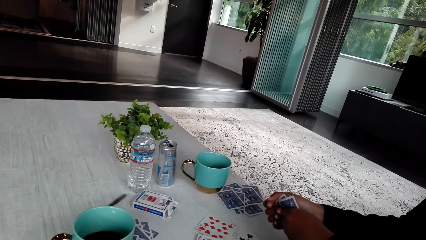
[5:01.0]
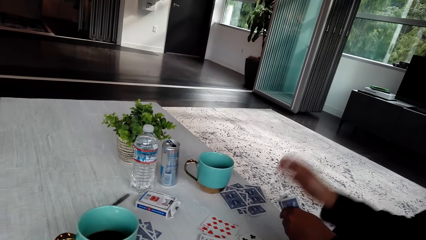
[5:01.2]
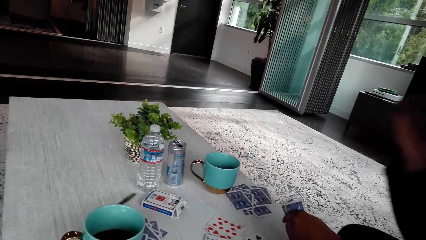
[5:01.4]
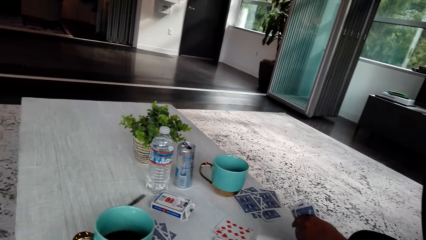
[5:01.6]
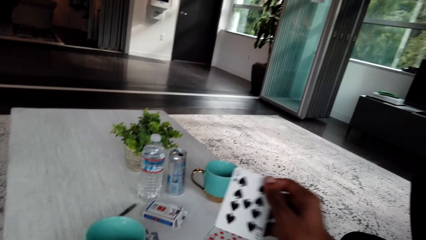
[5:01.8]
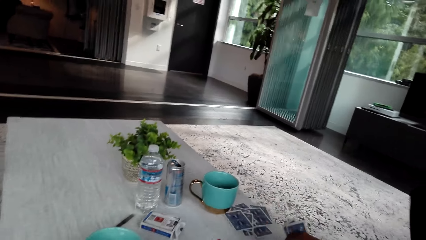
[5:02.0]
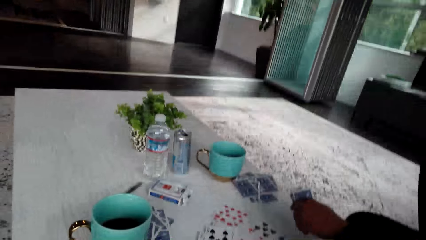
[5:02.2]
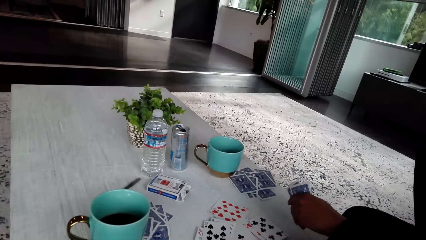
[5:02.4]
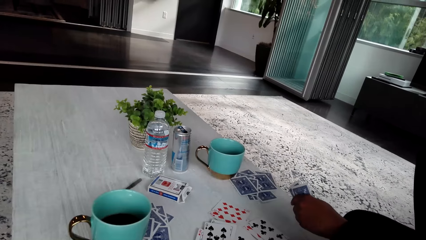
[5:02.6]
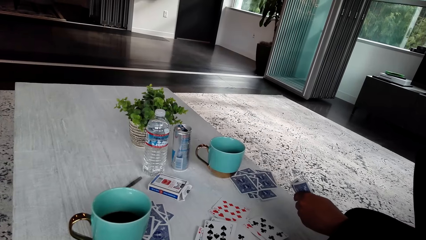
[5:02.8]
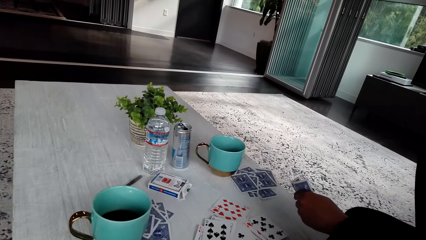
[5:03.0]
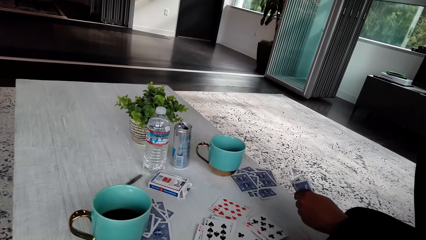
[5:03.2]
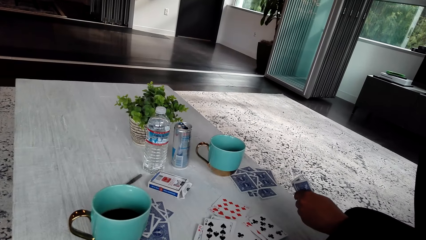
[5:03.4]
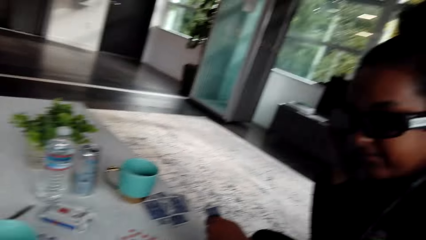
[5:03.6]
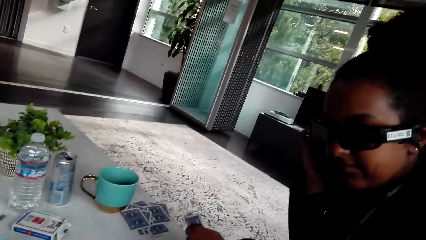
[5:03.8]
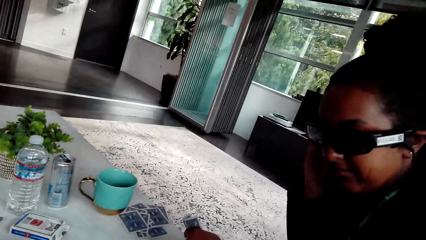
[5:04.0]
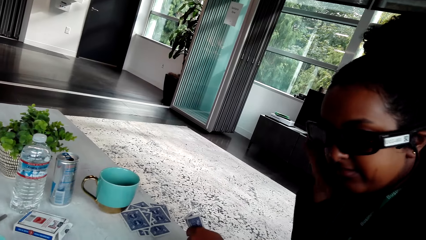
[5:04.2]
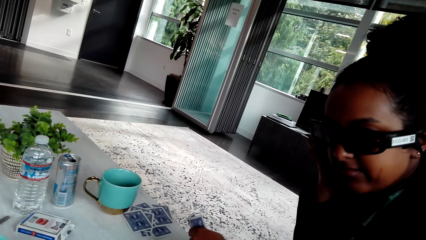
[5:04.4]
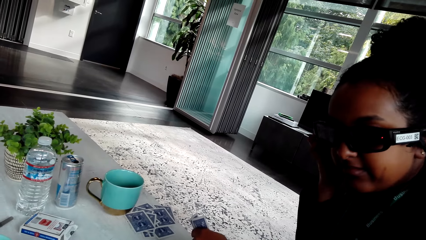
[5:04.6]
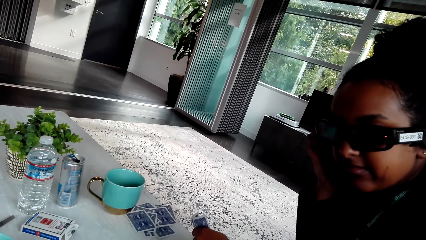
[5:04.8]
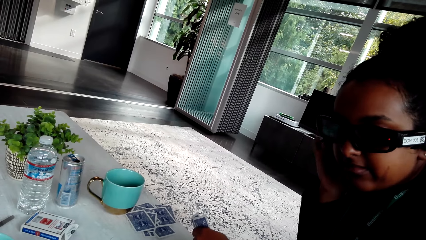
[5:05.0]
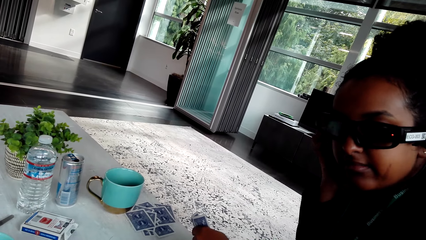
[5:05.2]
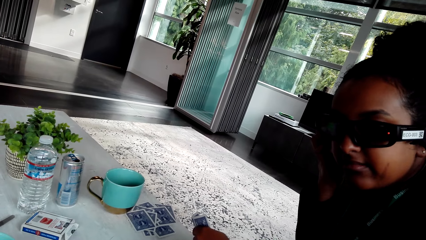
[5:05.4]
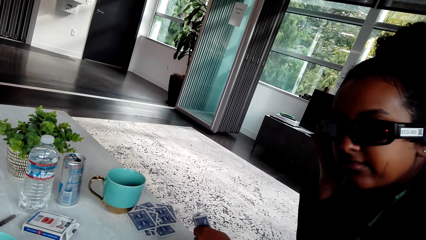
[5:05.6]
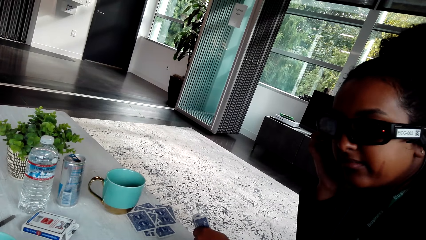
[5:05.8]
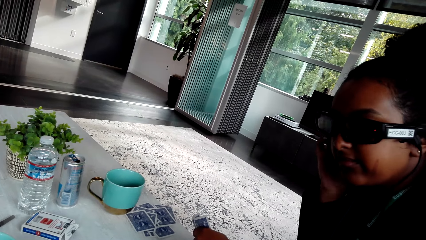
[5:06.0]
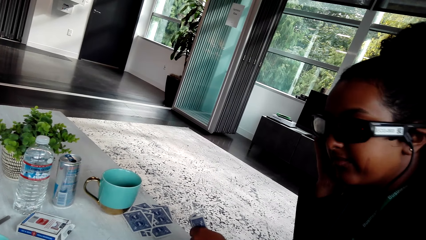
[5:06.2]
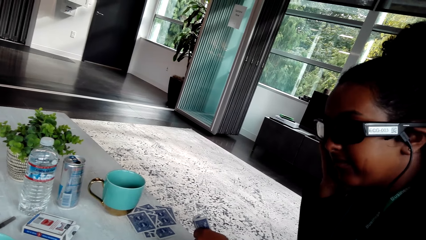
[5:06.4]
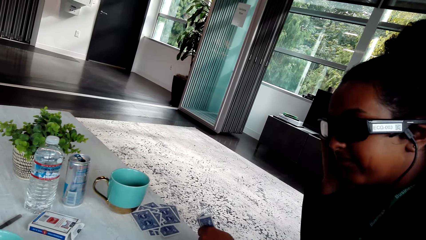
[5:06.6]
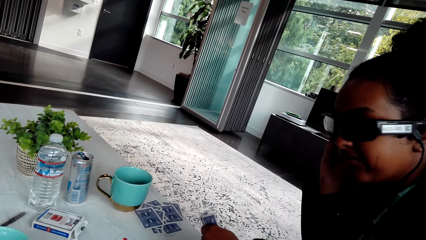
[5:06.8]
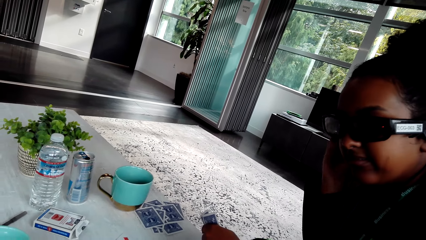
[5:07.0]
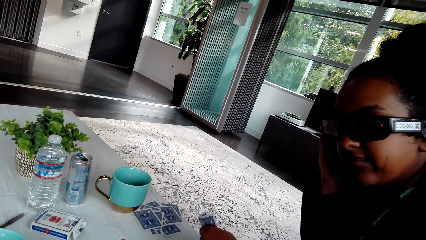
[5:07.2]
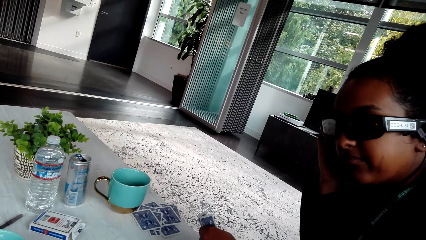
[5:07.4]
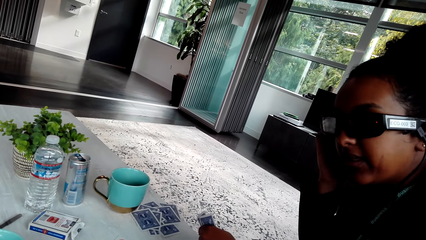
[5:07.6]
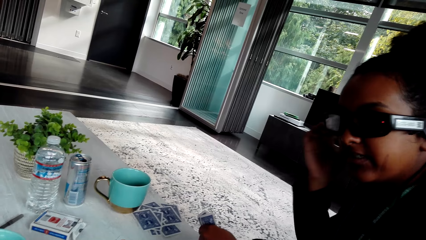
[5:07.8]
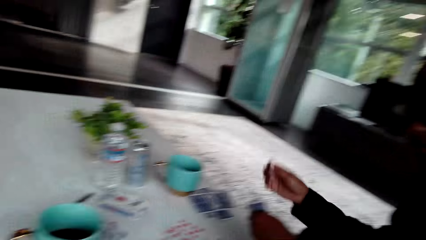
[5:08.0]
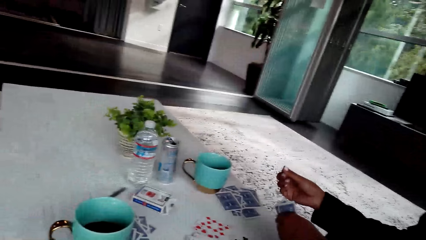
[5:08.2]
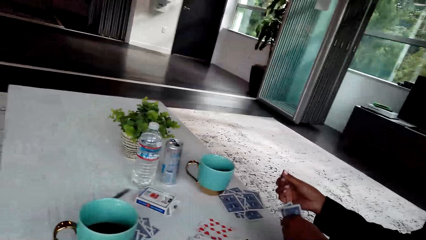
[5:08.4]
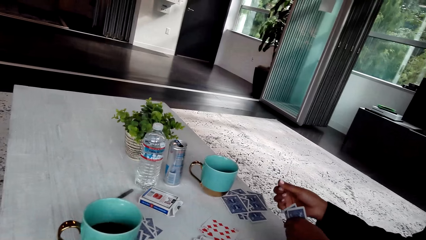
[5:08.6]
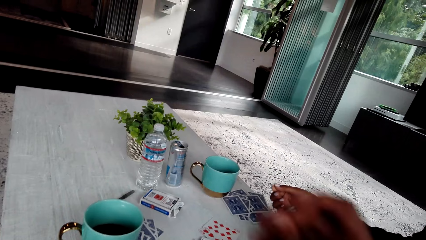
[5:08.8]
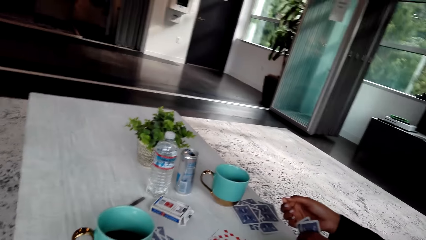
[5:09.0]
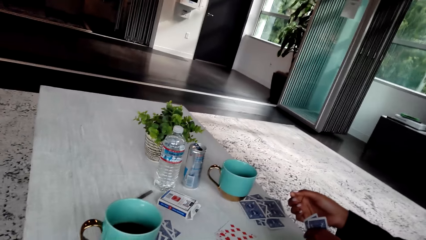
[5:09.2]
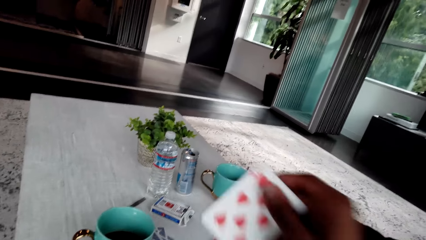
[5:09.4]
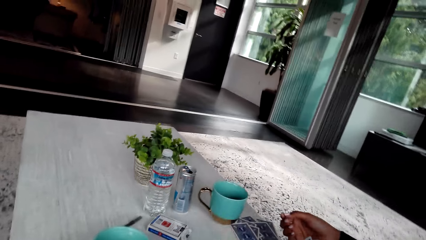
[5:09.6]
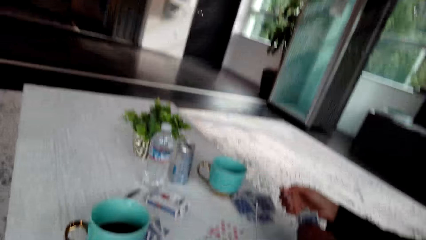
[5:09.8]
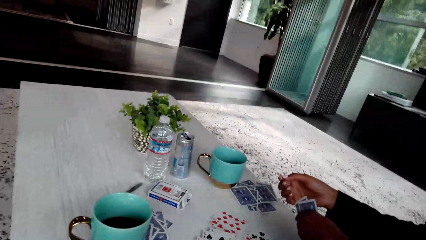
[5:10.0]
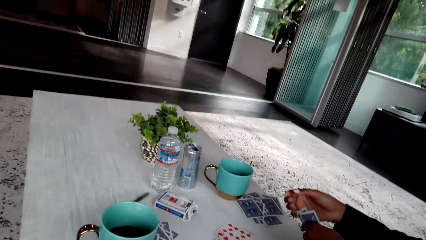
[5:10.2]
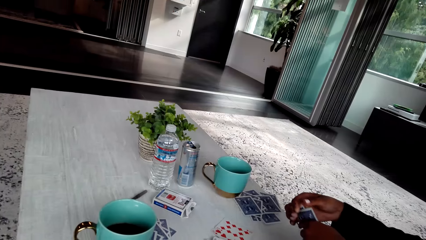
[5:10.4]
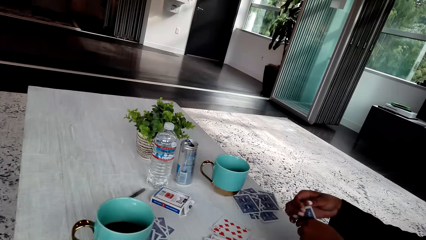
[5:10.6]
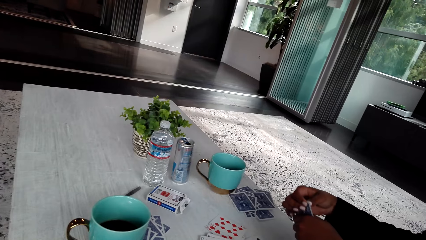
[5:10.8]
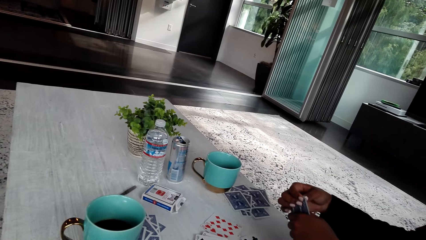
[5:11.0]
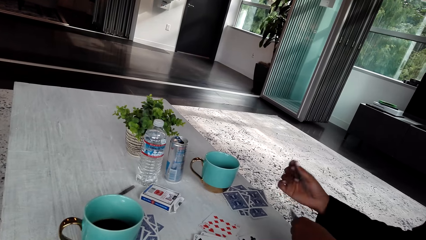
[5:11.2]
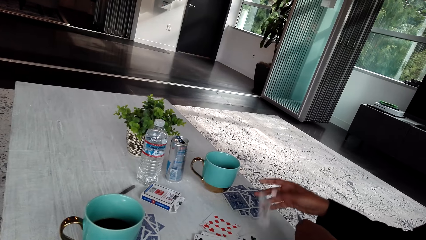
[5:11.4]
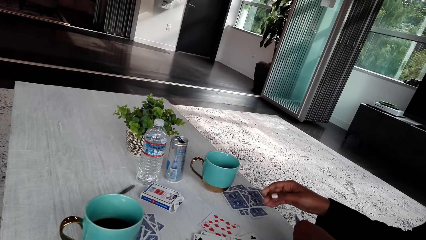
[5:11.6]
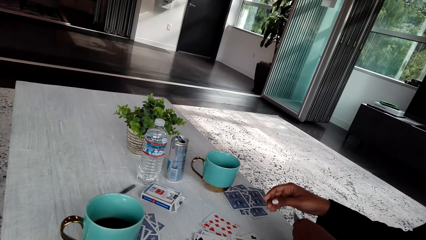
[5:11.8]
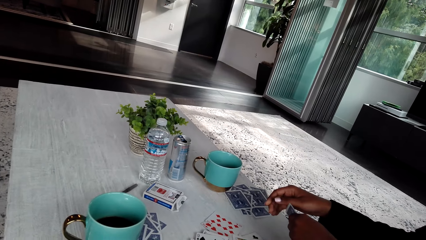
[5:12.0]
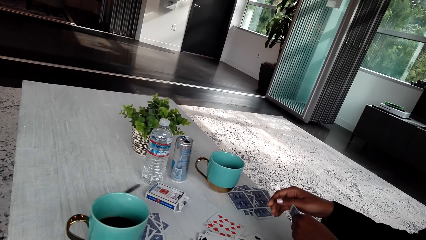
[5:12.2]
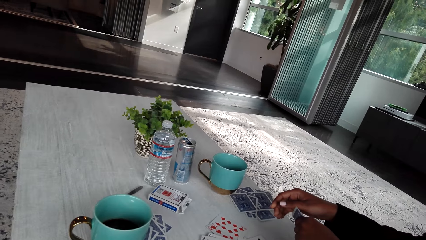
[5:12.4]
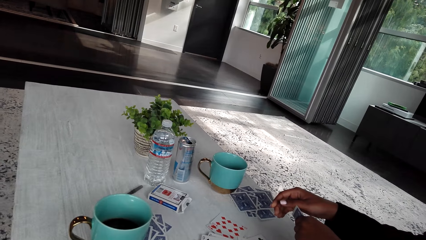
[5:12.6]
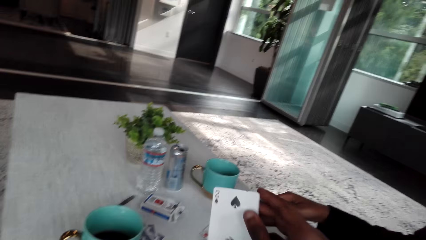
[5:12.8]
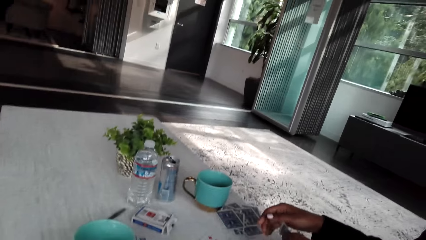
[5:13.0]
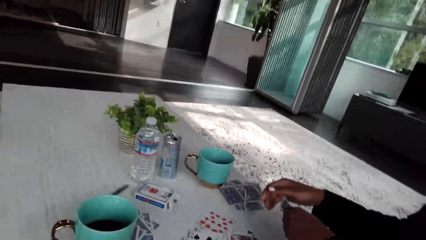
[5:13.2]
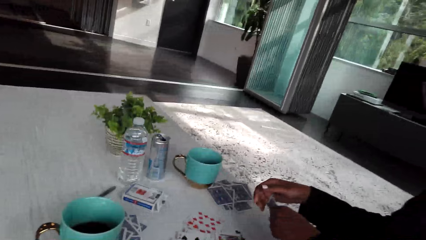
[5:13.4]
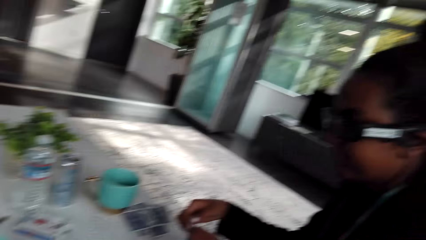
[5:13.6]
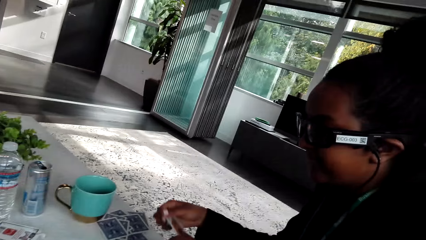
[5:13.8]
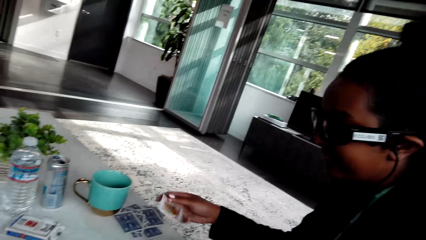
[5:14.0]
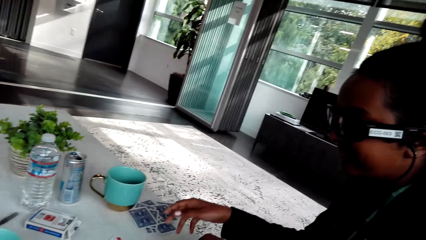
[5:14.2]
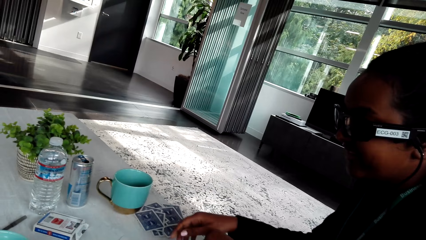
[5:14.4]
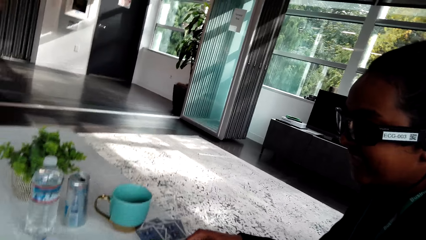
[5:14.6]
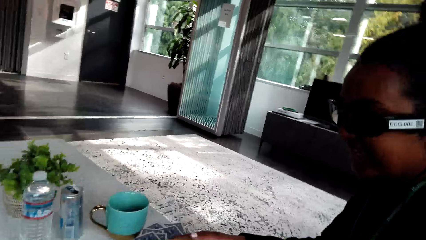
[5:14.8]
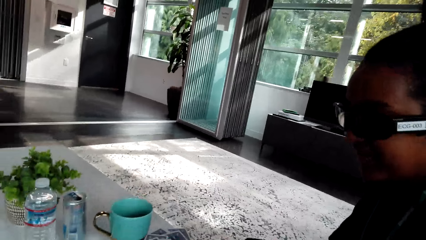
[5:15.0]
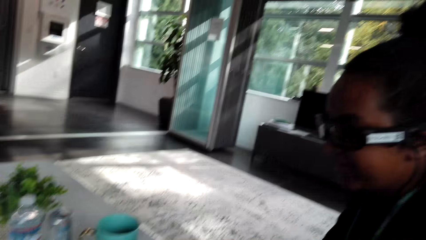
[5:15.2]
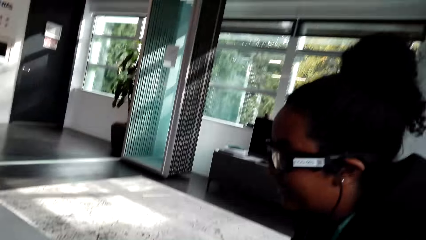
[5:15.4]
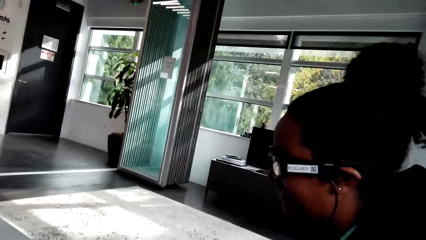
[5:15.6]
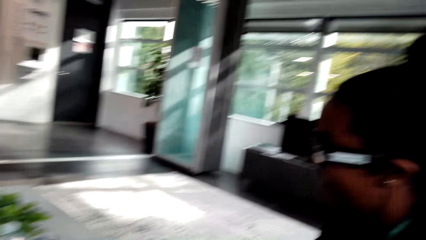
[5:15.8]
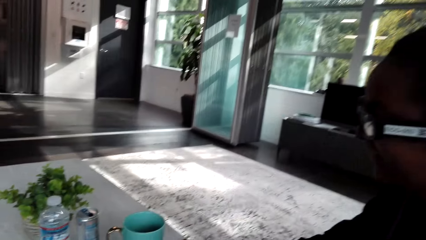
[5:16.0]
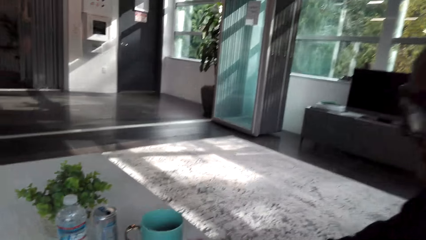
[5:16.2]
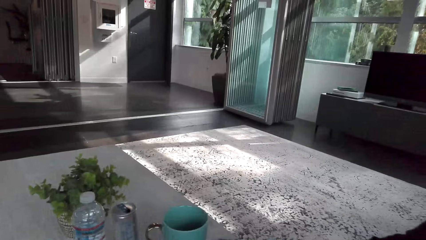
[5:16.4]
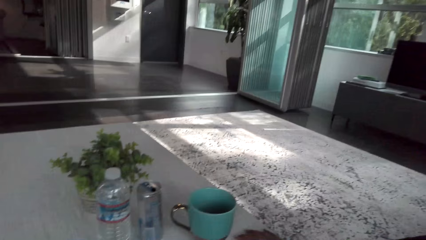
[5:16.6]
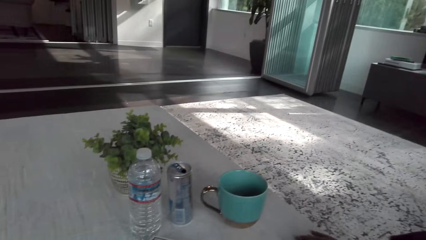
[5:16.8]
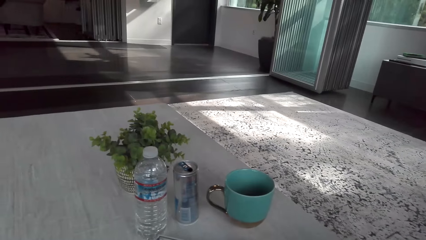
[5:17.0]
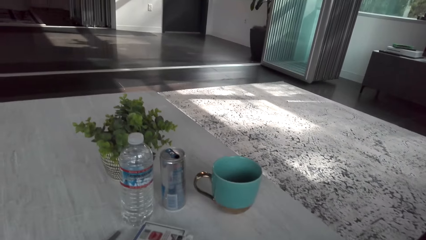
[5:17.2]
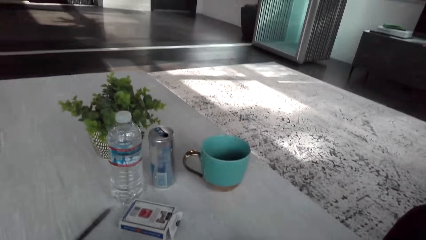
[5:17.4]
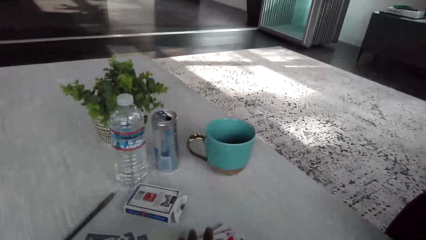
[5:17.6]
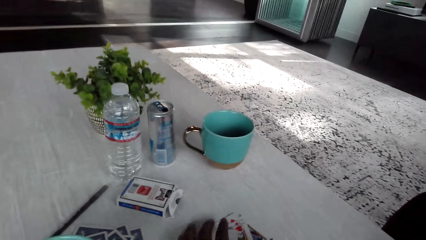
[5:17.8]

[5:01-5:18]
The camera wearer and a woman play cards. The woman puts a card on the table.
